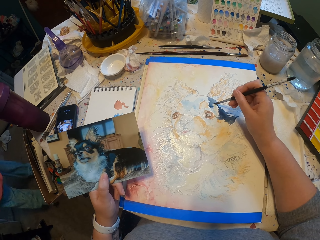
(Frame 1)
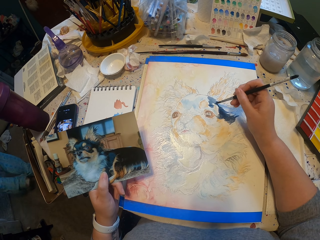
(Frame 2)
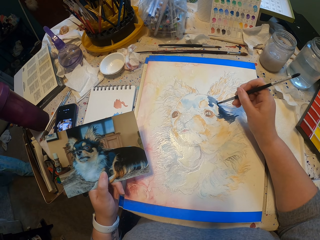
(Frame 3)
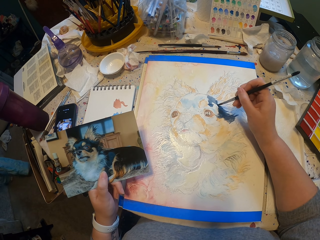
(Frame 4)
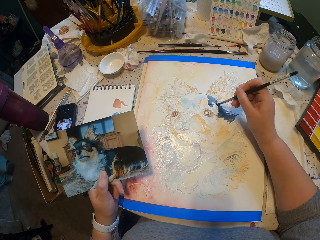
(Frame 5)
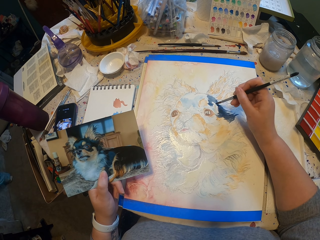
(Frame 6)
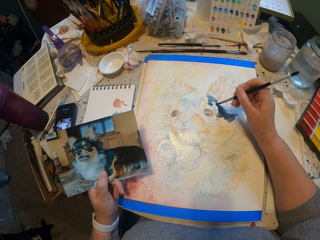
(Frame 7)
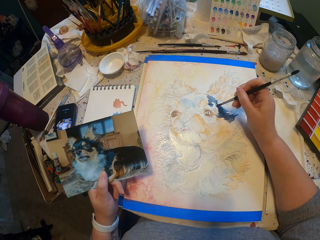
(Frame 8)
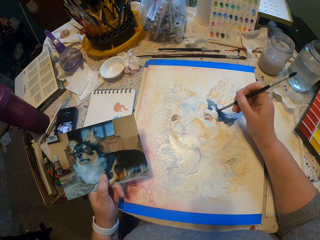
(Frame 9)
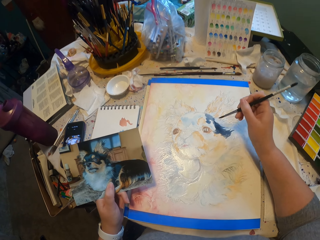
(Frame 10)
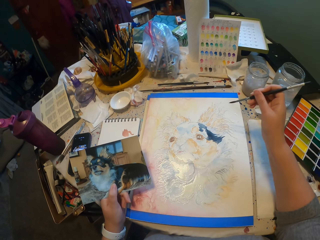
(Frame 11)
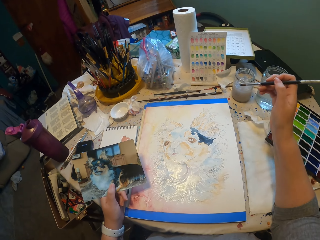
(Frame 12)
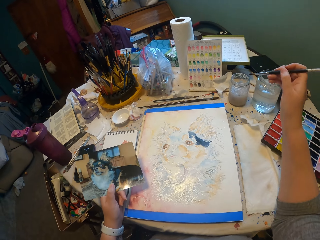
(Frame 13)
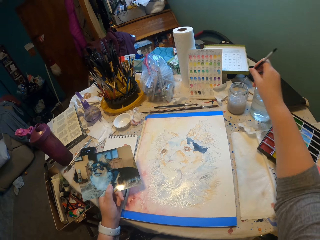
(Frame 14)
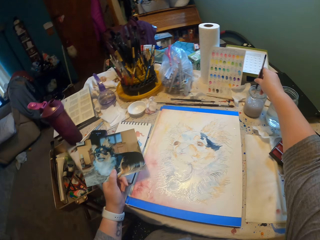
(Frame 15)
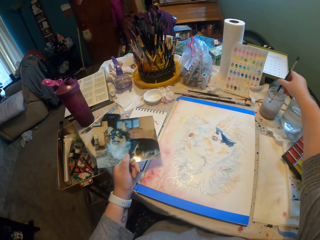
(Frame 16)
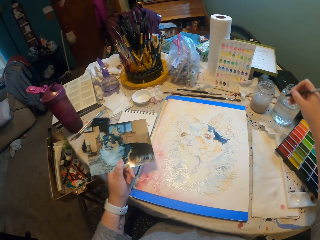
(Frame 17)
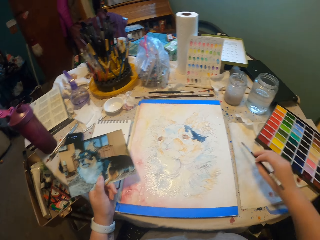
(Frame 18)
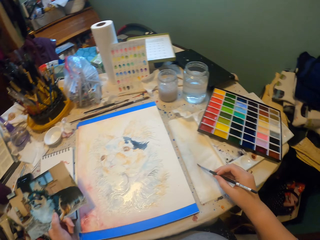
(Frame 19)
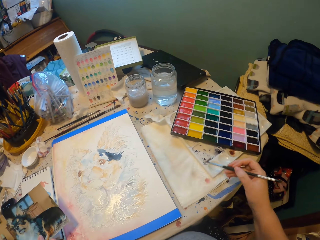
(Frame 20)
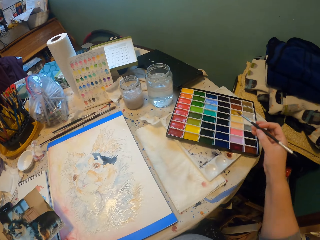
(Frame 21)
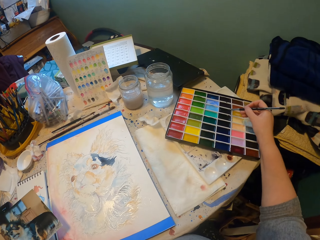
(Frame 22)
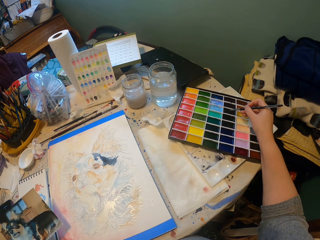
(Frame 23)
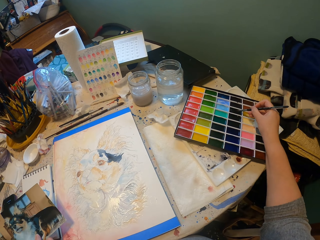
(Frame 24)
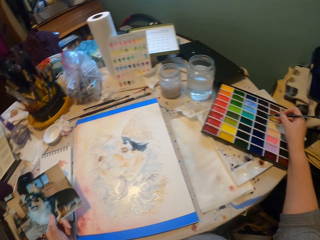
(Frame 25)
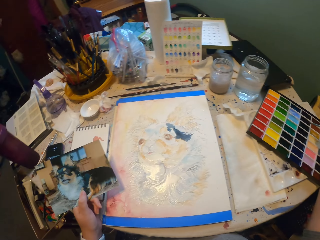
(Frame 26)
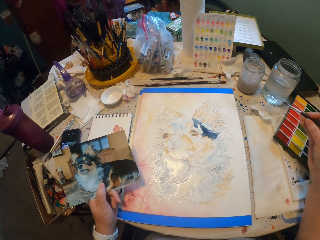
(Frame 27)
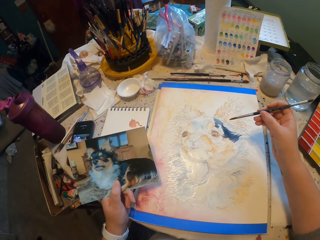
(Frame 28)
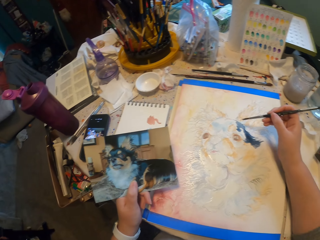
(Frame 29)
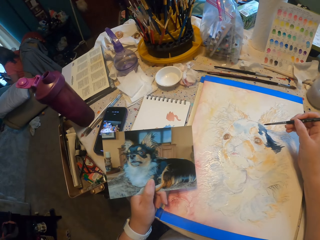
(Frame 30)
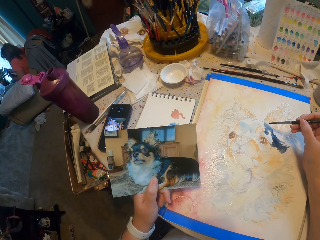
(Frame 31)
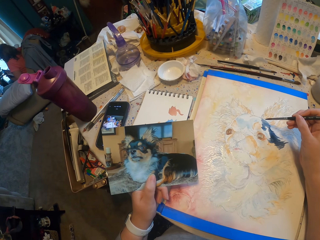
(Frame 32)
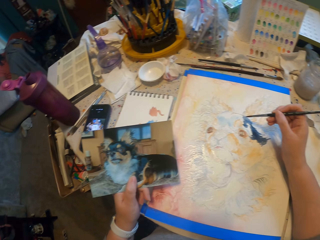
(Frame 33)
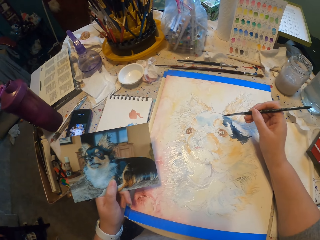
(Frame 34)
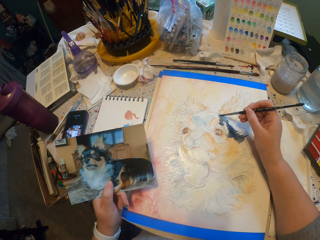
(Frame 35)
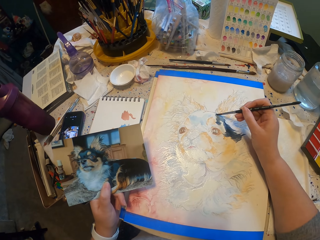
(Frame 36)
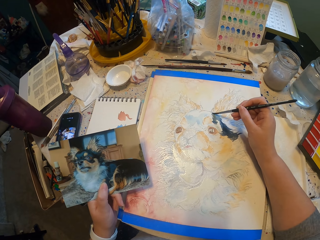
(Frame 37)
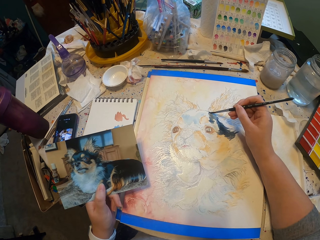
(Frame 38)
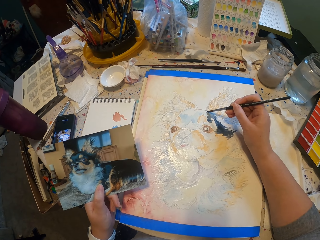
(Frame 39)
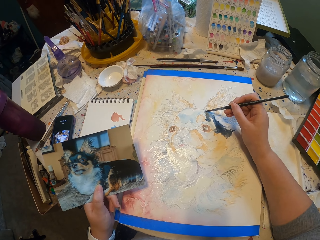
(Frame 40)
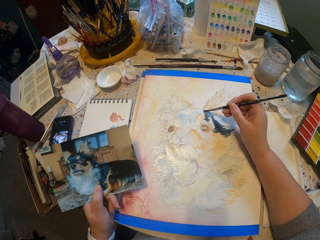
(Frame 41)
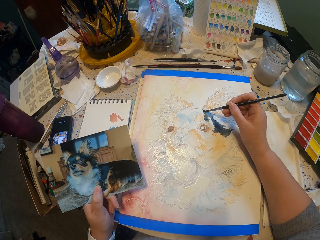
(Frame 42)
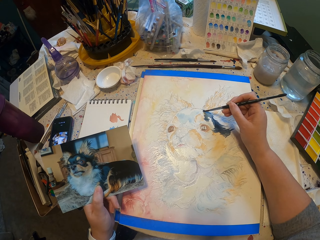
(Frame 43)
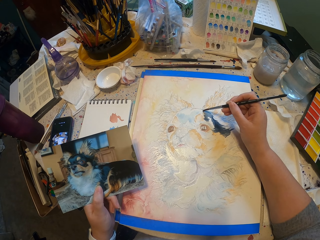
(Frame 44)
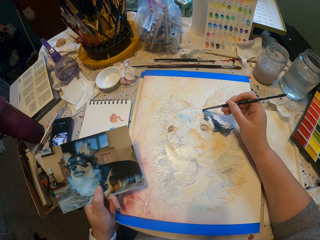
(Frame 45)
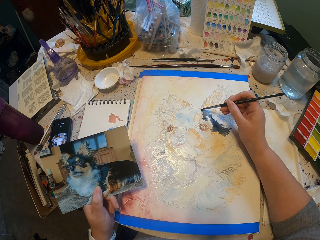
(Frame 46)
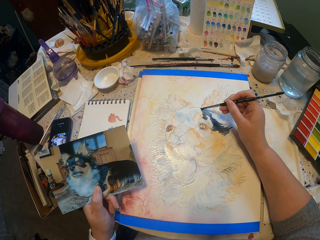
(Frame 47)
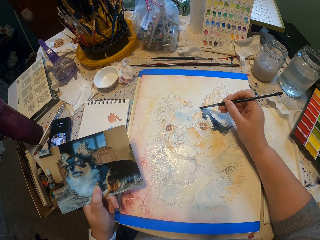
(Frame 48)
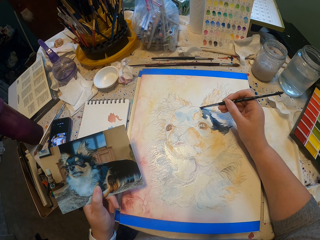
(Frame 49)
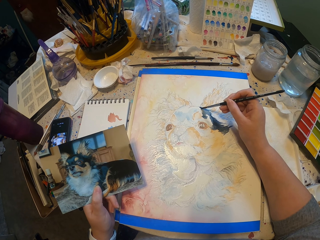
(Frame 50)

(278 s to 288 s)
The camera wearer looks on the picture. They paint on paper. They dip the painting brush in water. They dry the excess water in a tissue. They pick the color from the palette using the brush. They rub the brush on the watercolor. They paint the art.

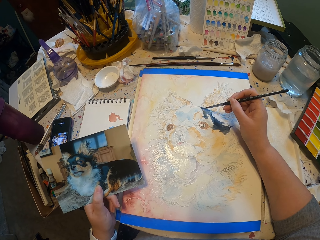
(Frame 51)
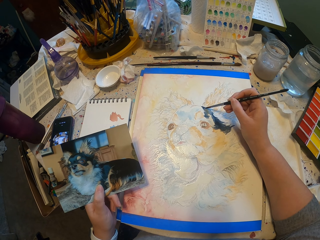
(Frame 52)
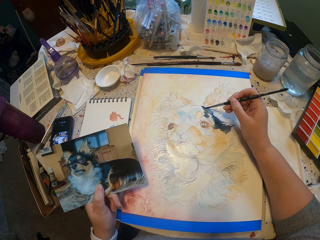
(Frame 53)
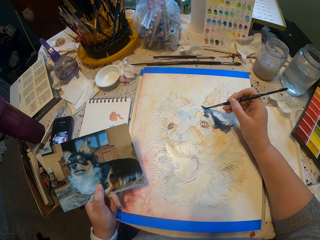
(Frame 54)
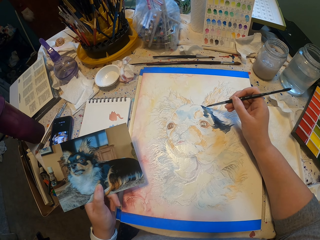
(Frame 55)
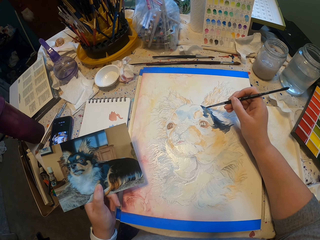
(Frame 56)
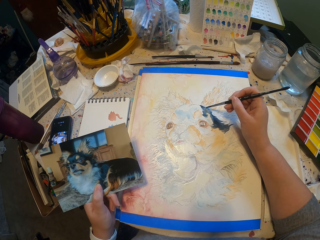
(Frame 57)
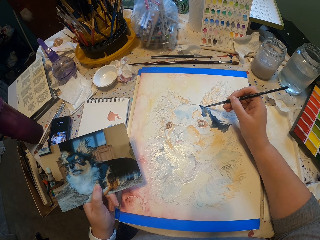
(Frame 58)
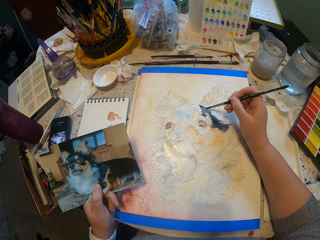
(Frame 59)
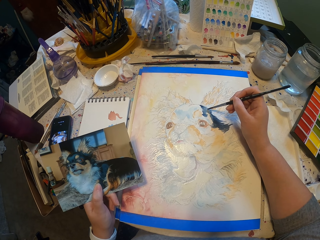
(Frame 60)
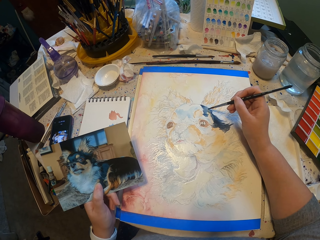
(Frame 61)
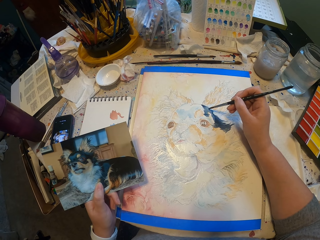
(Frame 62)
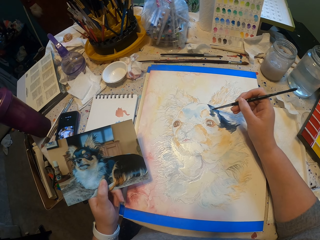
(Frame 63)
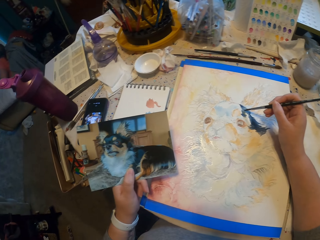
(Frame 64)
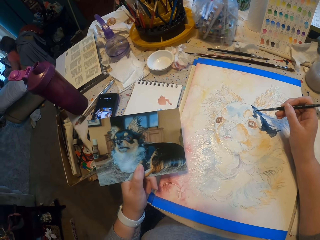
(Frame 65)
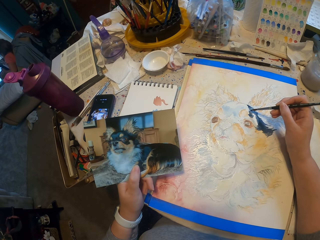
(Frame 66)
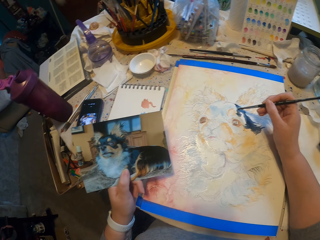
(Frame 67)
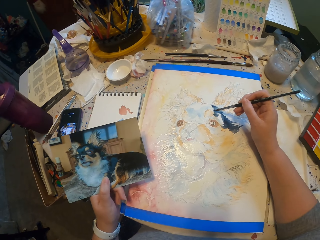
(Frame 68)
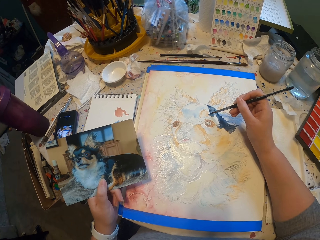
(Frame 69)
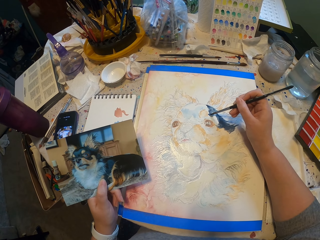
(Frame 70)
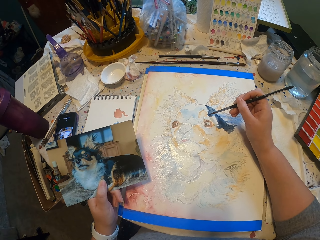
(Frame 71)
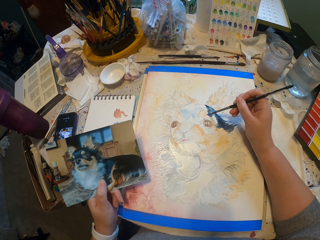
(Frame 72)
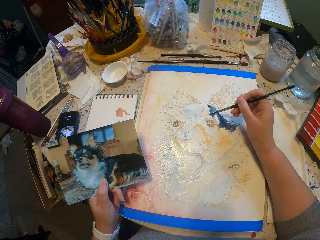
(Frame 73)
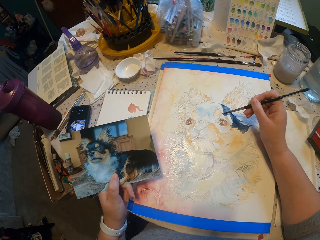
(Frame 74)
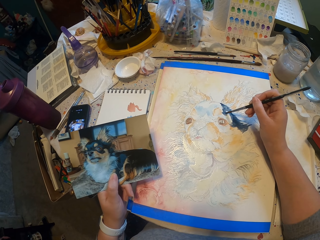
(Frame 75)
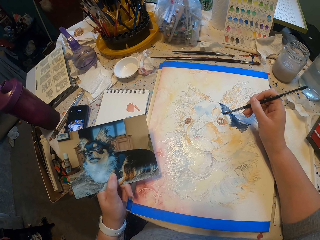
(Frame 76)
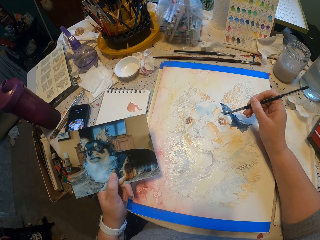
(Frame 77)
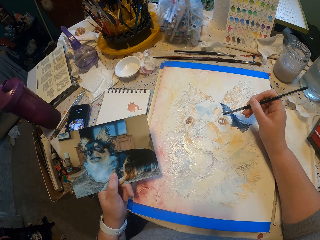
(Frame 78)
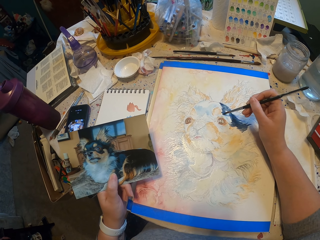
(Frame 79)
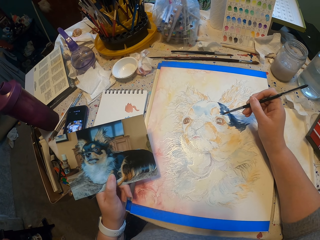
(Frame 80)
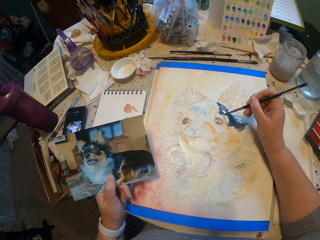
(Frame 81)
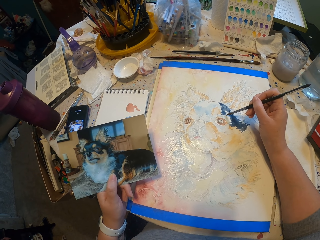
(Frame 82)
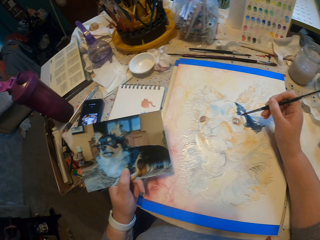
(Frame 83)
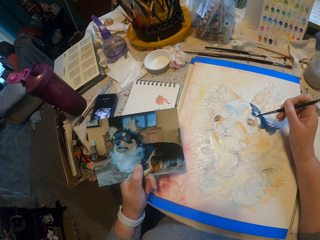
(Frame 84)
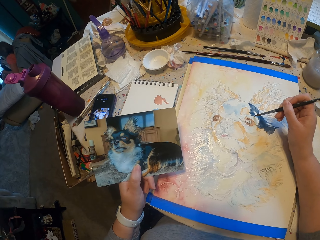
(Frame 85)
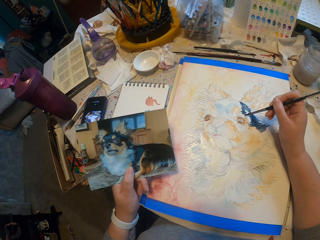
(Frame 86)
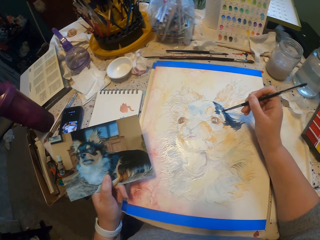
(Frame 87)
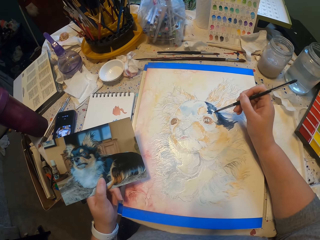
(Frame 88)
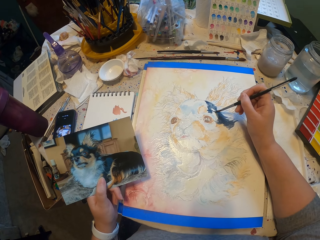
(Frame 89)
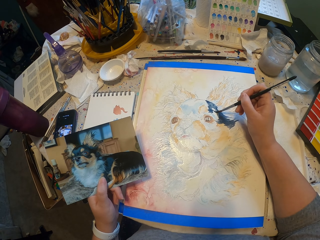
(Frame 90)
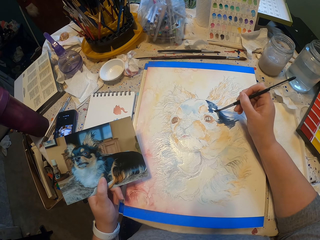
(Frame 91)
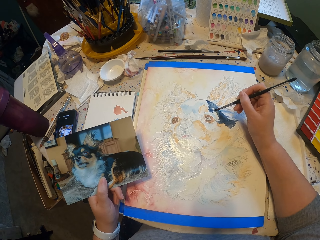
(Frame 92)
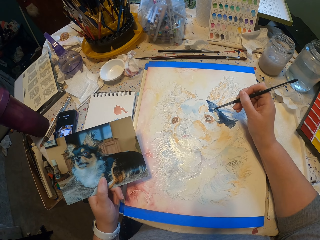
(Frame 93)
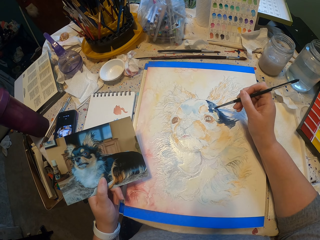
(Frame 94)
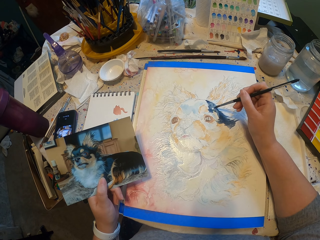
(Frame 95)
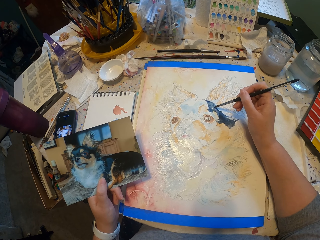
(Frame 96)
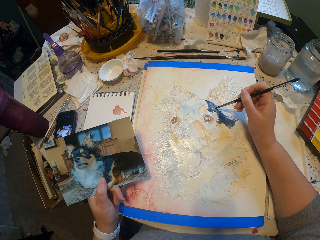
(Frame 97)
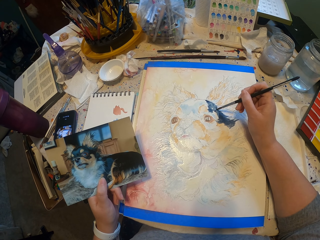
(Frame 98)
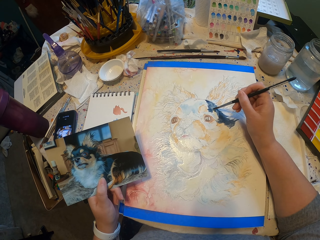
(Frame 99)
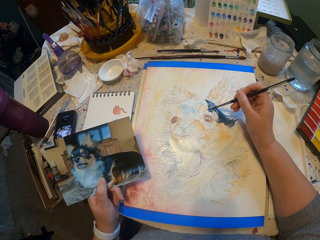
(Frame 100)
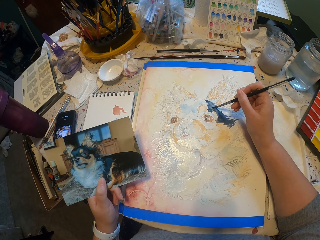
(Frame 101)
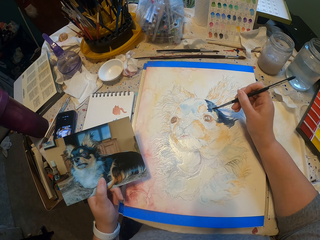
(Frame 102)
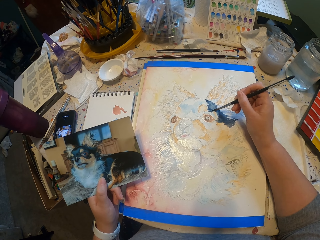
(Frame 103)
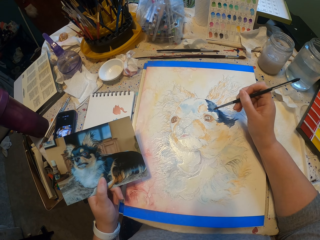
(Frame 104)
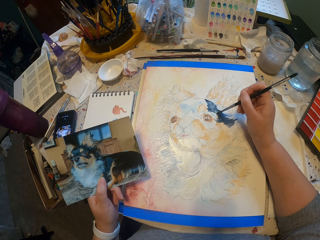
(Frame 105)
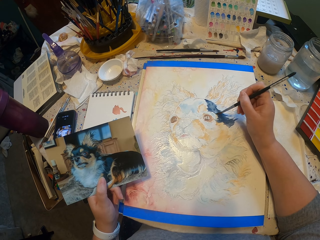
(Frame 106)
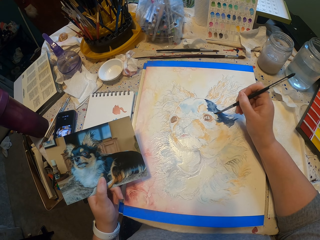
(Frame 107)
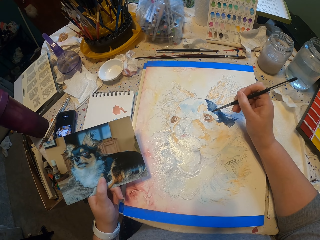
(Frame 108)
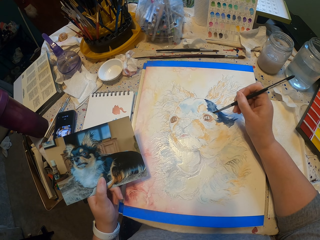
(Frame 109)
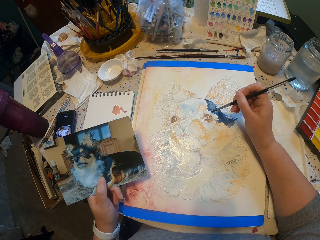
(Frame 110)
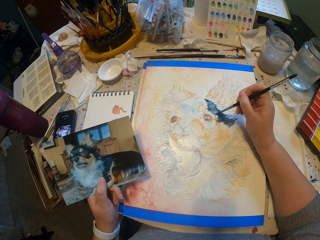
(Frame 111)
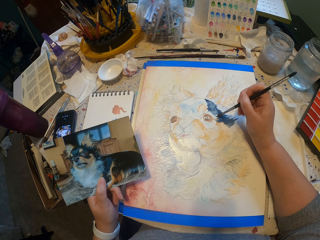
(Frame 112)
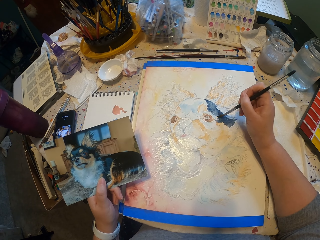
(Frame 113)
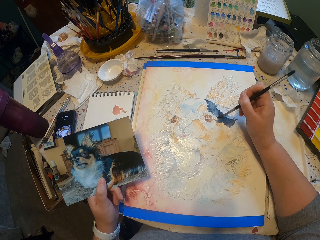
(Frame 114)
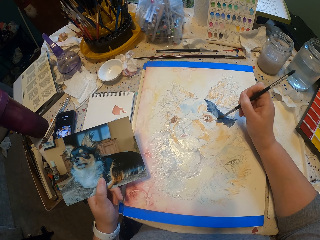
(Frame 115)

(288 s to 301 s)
The camera wearer looks at the paint draw.
